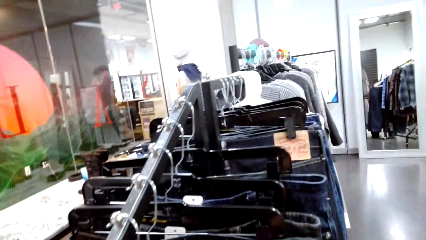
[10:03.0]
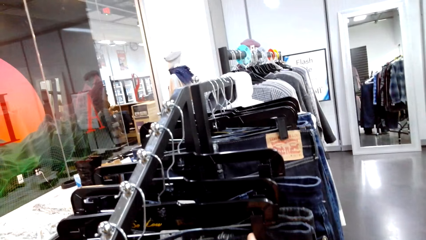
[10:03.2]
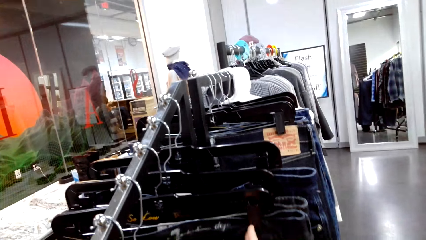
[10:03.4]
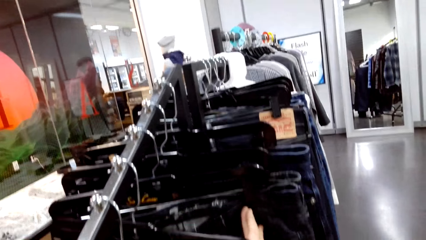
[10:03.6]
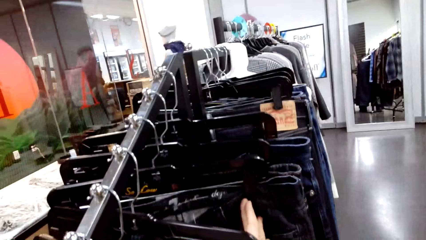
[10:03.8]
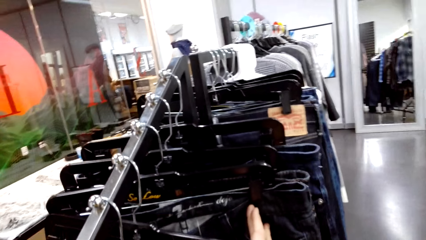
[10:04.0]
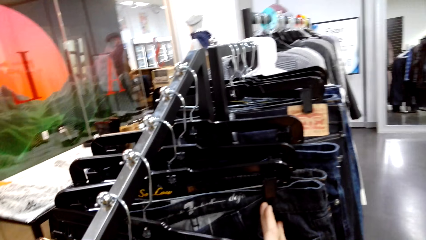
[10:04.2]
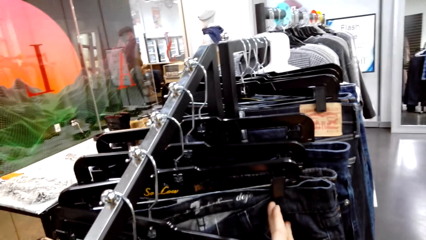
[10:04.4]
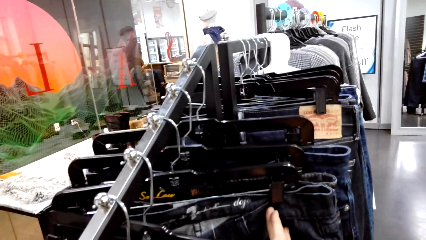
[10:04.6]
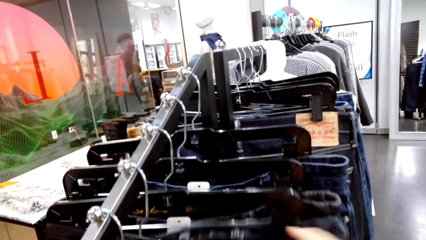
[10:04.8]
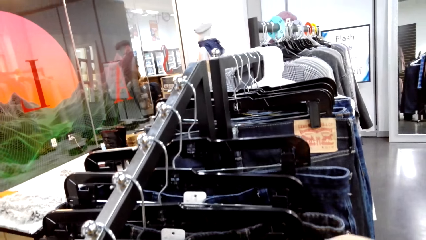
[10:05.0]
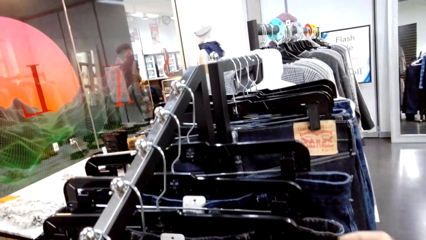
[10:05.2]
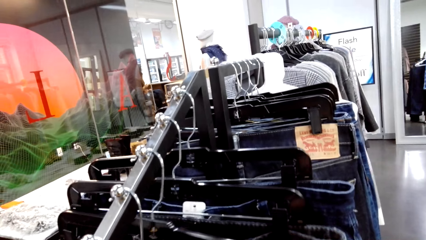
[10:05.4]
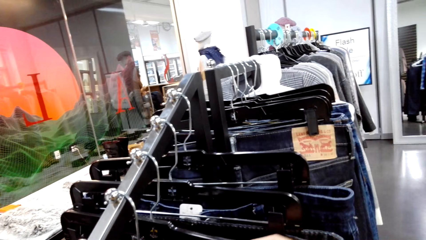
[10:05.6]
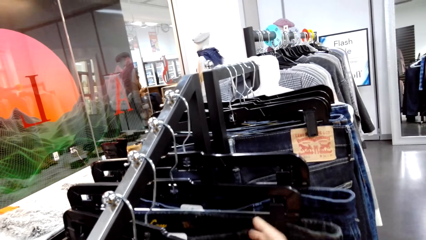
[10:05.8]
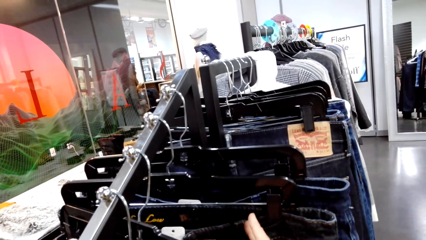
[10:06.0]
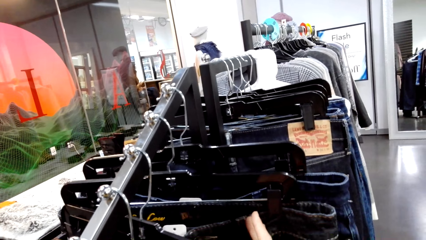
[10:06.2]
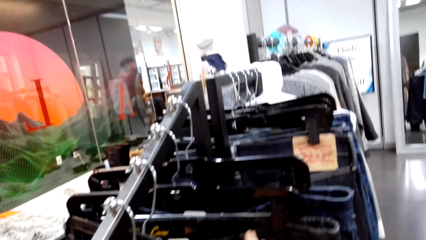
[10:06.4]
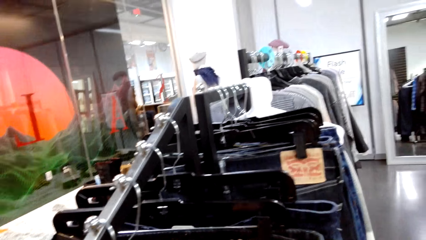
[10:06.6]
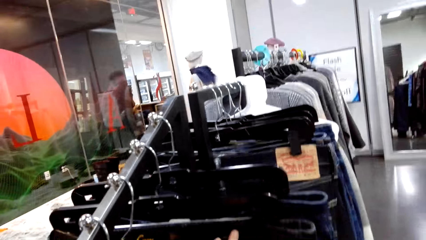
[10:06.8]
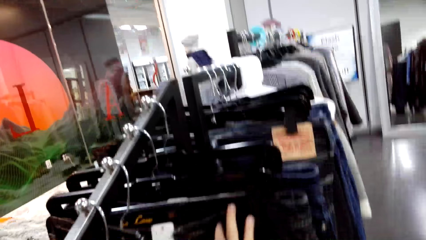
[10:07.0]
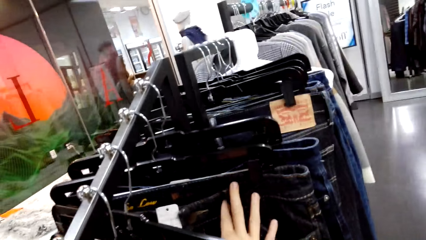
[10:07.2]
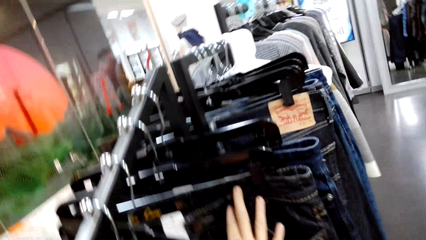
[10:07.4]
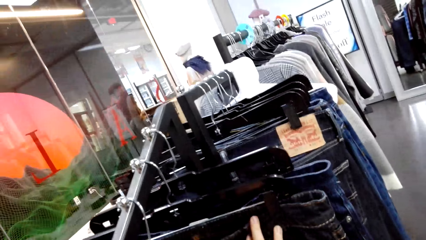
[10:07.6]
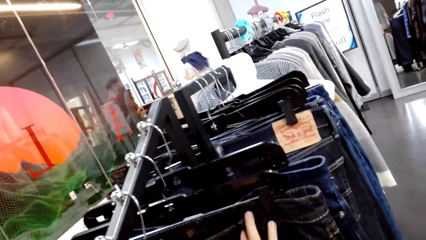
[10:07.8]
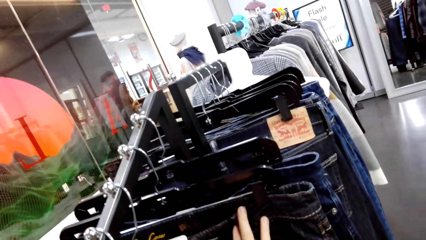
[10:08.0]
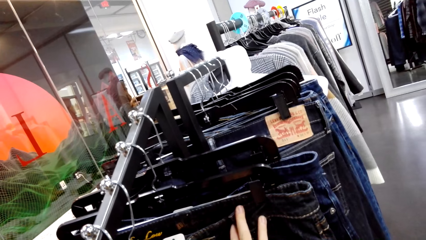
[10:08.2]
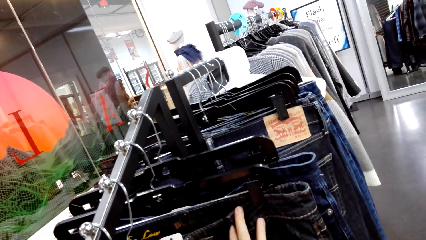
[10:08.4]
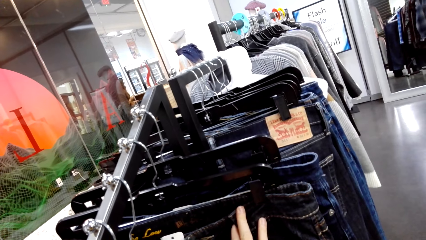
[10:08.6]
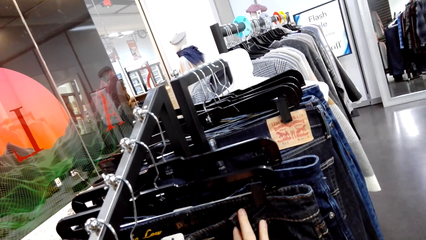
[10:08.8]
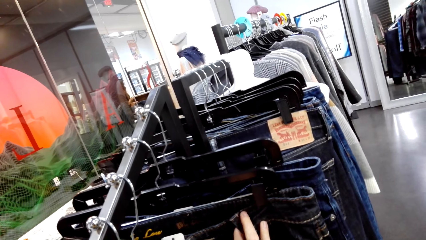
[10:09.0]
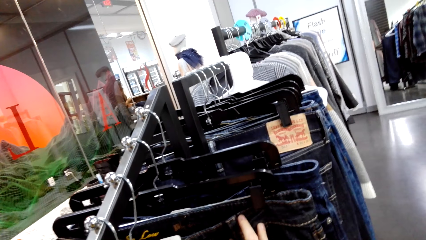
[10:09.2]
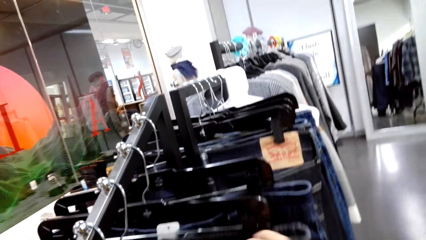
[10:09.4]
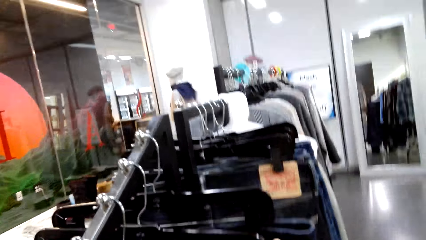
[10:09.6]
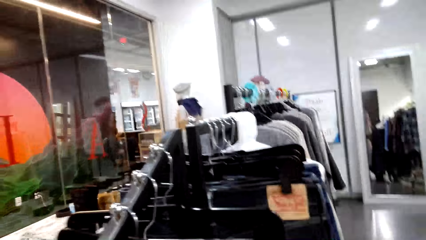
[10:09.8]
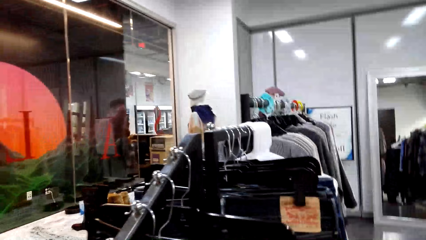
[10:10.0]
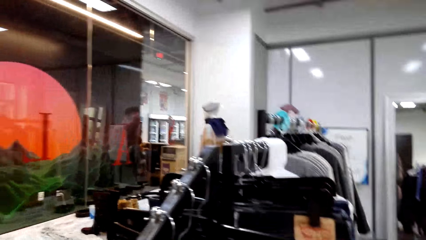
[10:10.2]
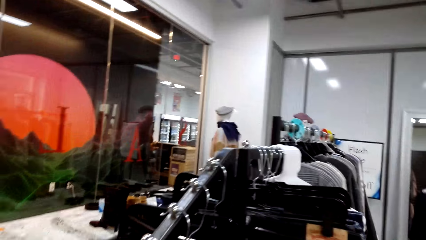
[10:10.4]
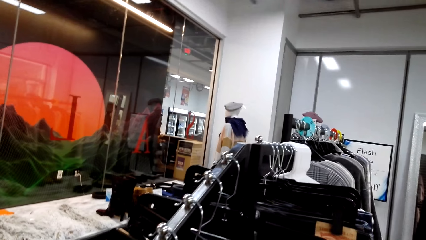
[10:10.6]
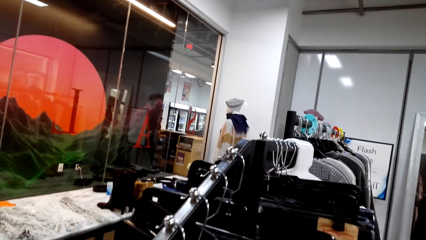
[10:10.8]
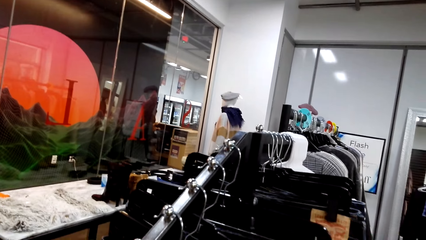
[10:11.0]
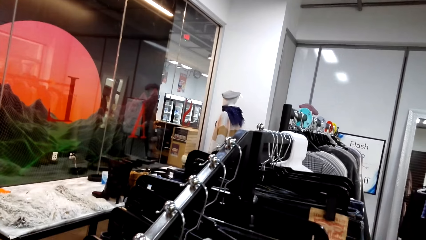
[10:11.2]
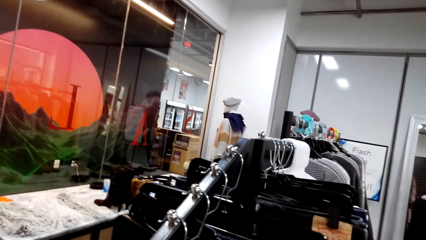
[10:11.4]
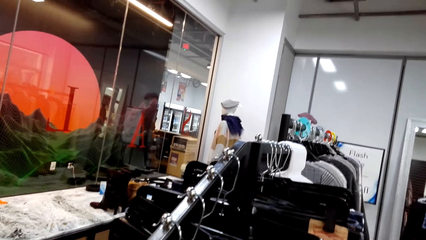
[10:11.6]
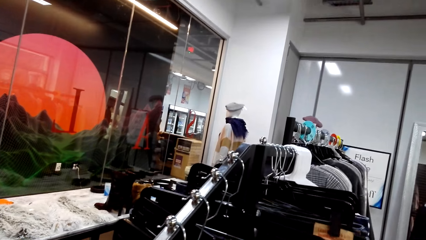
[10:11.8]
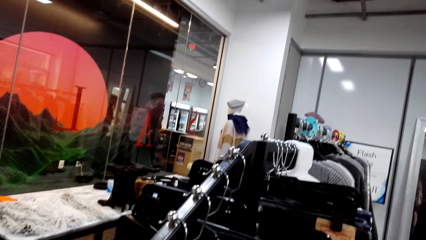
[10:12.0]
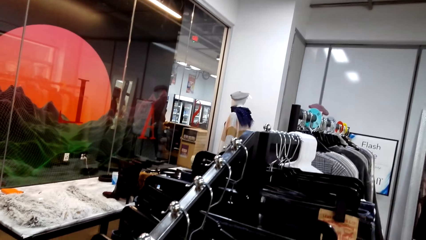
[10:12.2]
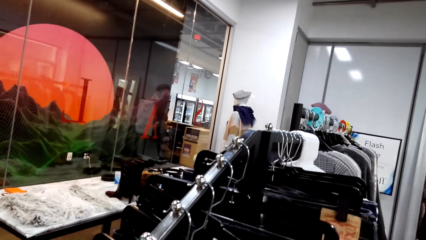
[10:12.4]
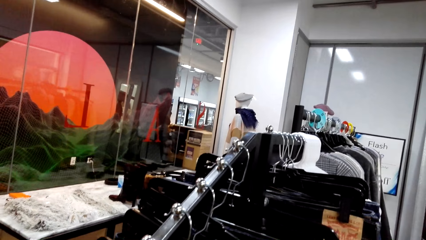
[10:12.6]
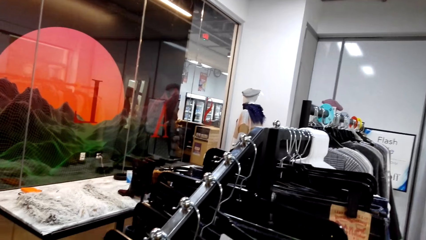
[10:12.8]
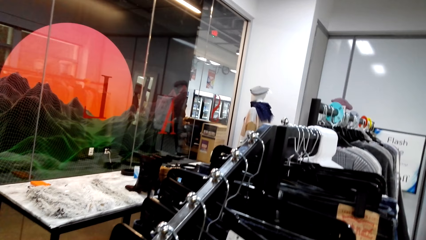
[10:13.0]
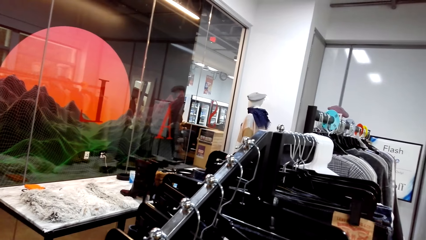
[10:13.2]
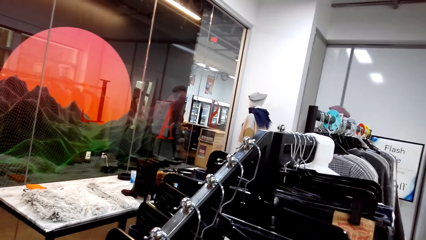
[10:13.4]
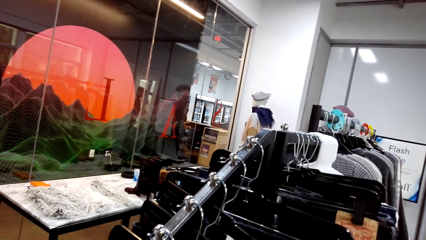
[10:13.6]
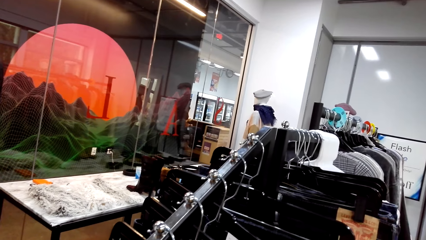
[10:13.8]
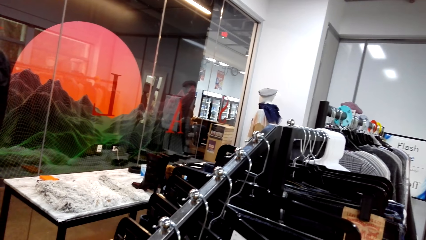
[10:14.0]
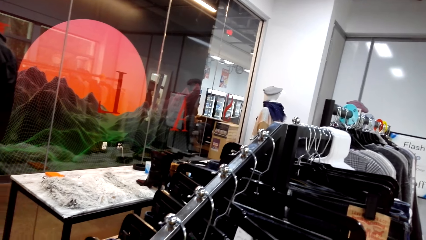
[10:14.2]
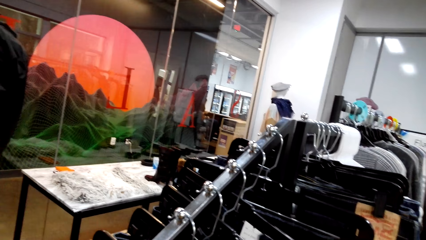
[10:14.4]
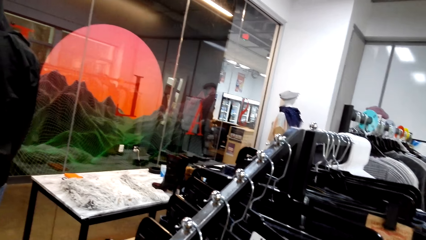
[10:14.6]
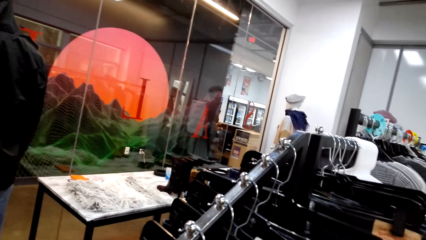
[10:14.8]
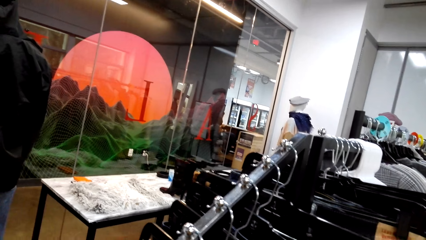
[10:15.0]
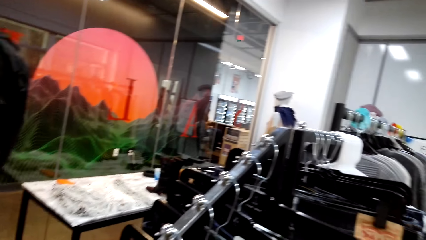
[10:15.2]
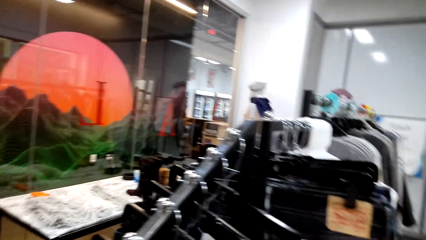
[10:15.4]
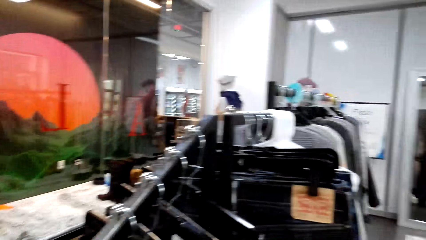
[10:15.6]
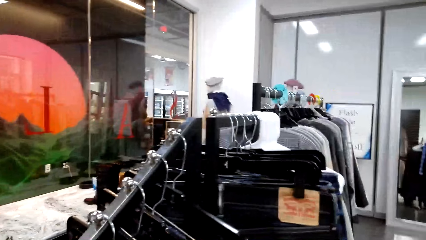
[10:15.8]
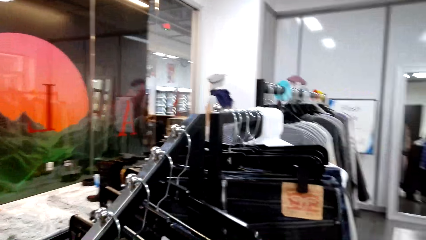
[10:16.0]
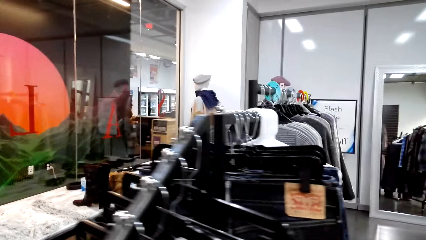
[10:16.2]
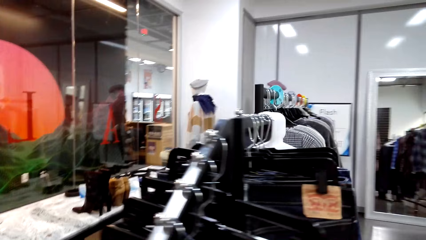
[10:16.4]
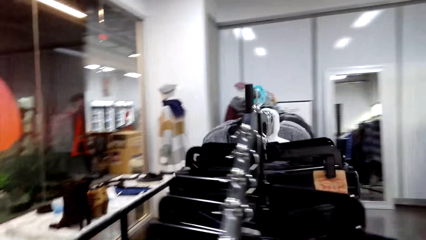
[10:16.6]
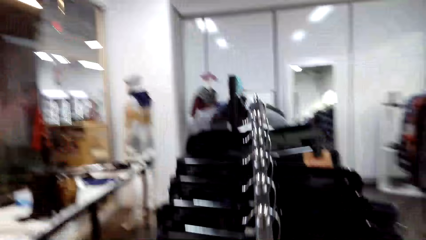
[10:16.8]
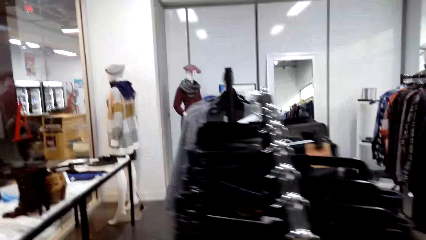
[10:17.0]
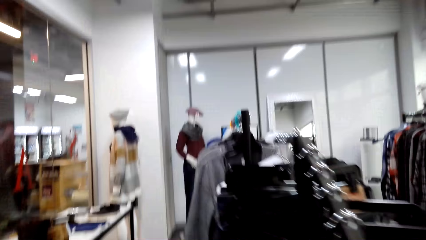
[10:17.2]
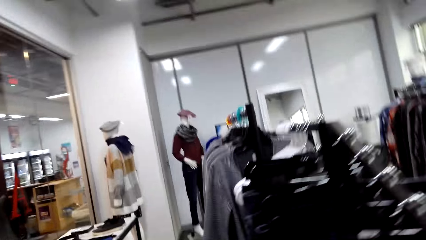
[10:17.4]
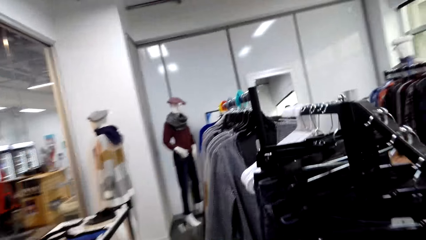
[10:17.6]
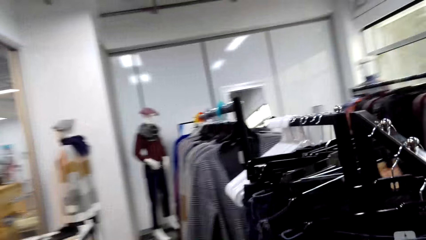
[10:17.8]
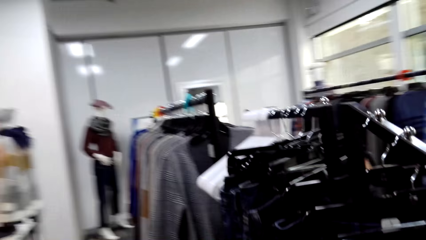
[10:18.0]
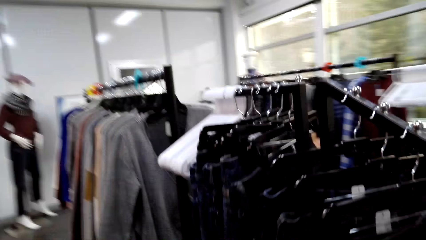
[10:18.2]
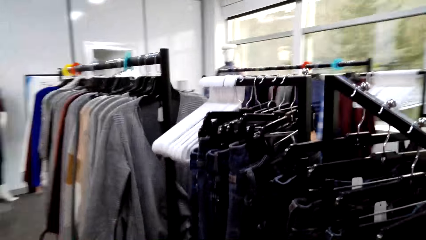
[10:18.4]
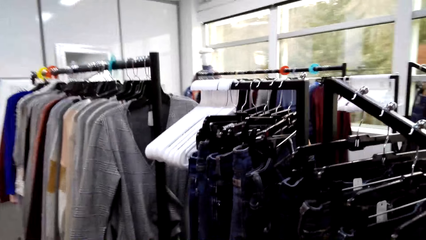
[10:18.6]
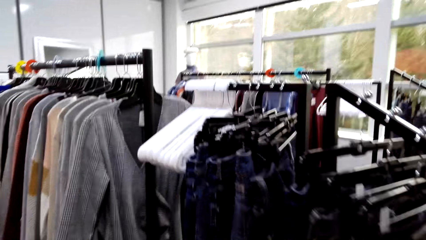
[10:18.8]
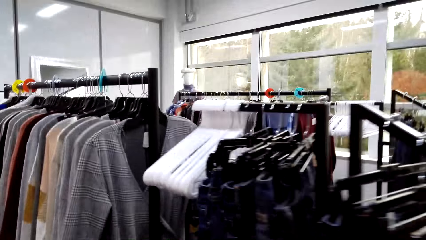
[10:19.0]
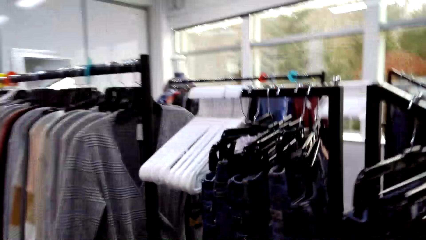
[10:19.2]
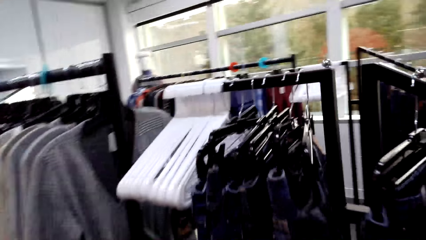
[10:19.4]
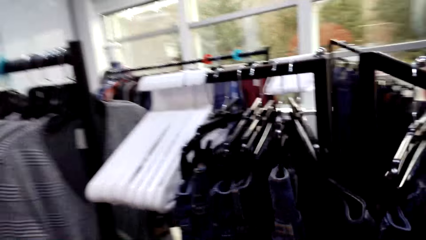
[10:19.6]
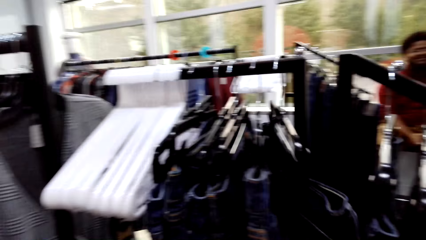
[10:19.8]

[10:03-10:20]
The camera wearer touches the trousers. They walk beside the trousers.
